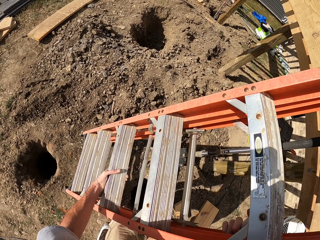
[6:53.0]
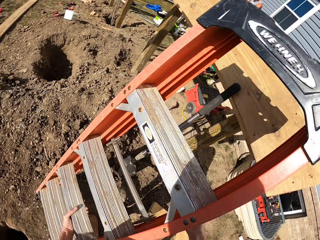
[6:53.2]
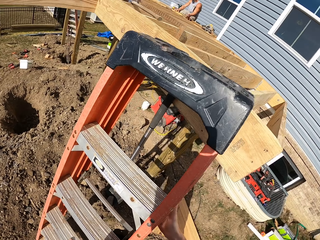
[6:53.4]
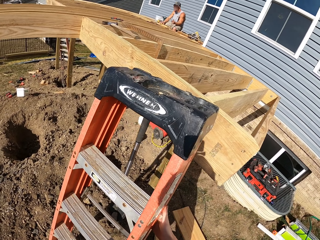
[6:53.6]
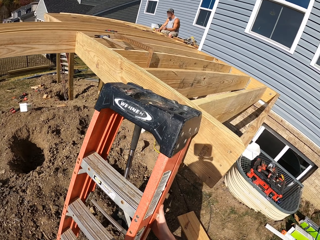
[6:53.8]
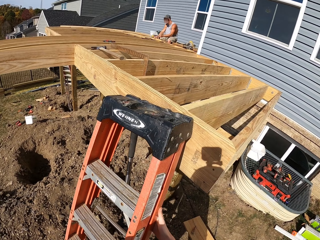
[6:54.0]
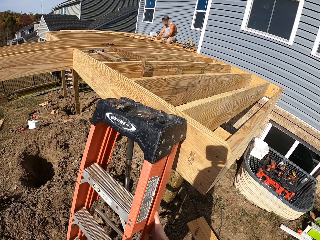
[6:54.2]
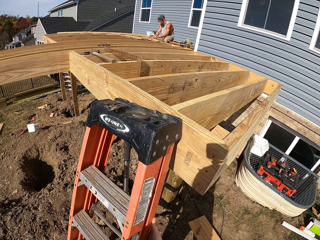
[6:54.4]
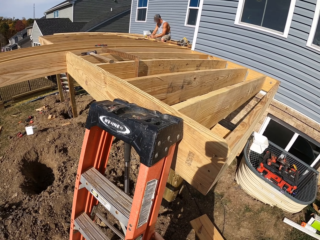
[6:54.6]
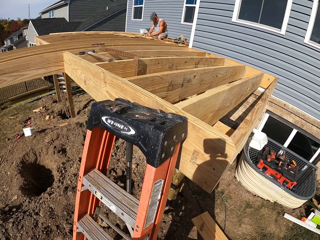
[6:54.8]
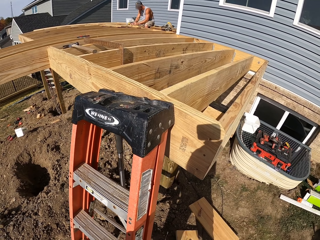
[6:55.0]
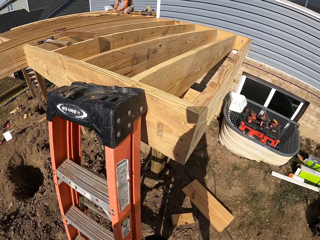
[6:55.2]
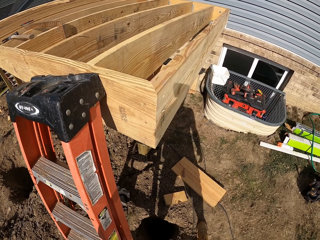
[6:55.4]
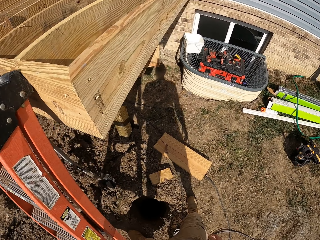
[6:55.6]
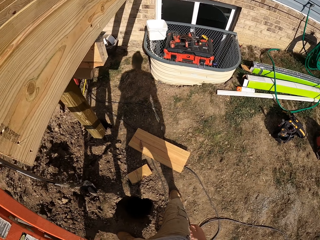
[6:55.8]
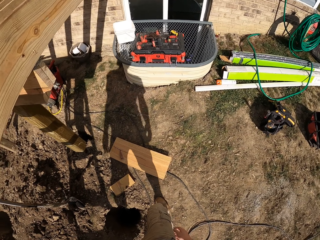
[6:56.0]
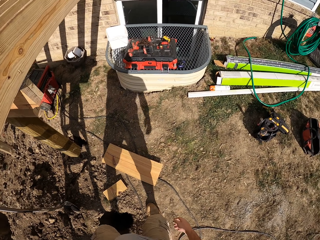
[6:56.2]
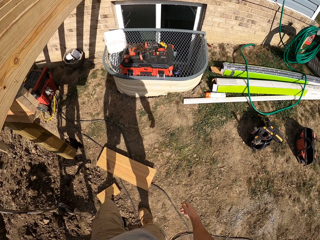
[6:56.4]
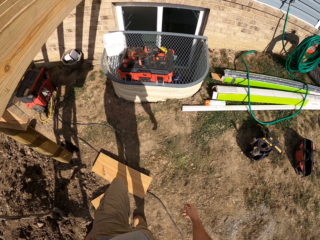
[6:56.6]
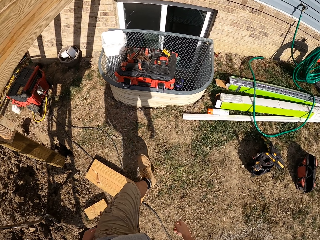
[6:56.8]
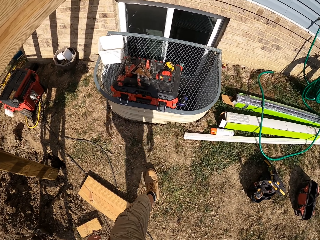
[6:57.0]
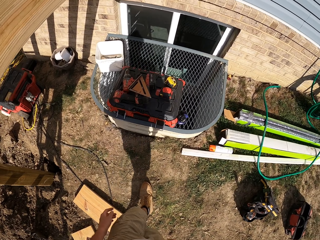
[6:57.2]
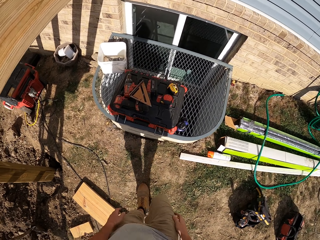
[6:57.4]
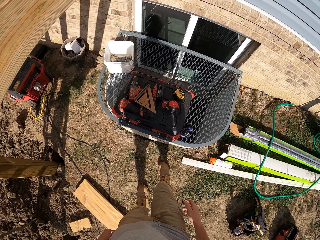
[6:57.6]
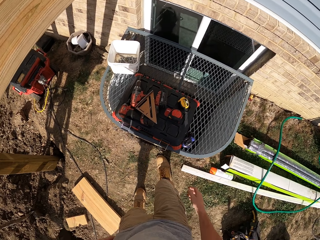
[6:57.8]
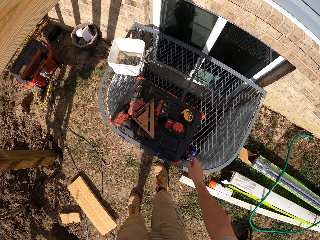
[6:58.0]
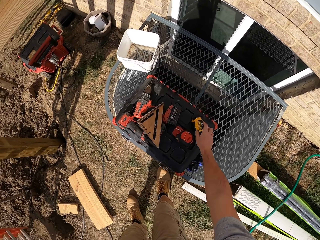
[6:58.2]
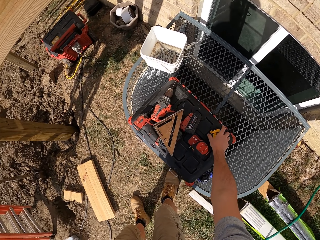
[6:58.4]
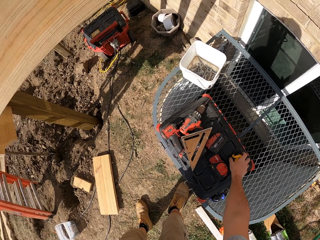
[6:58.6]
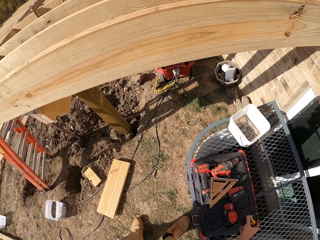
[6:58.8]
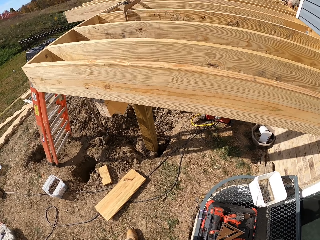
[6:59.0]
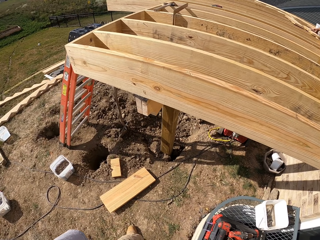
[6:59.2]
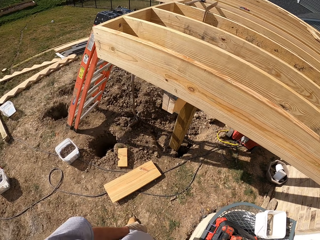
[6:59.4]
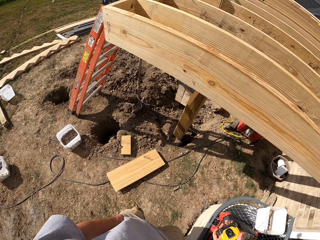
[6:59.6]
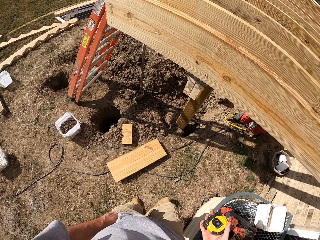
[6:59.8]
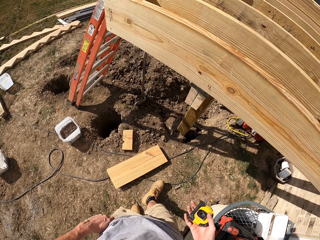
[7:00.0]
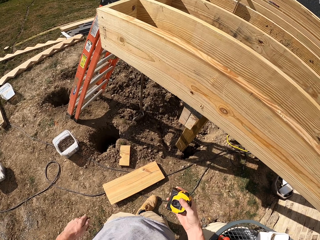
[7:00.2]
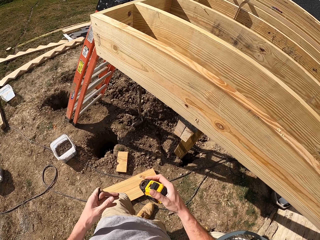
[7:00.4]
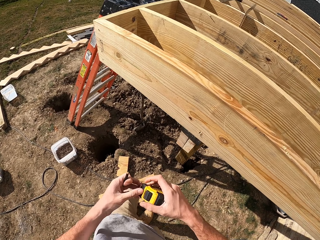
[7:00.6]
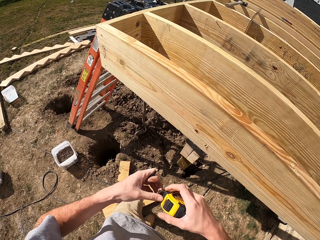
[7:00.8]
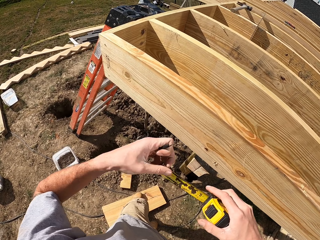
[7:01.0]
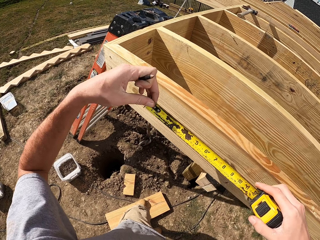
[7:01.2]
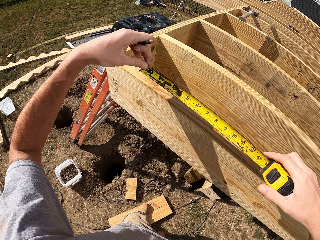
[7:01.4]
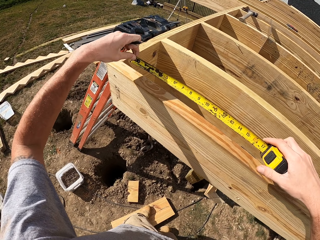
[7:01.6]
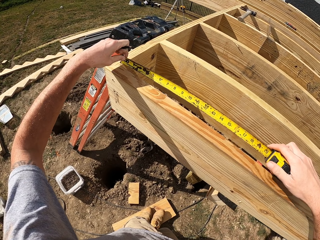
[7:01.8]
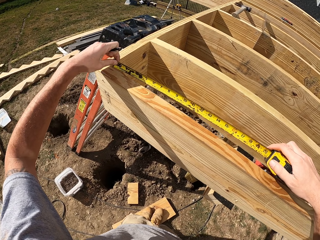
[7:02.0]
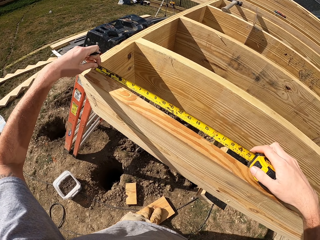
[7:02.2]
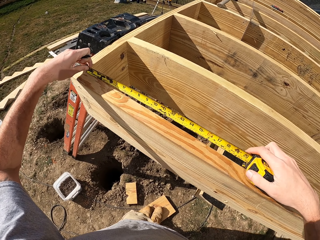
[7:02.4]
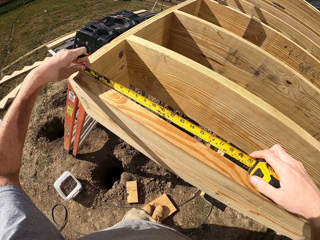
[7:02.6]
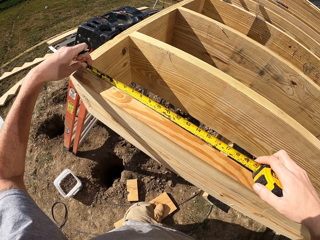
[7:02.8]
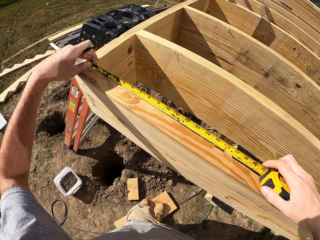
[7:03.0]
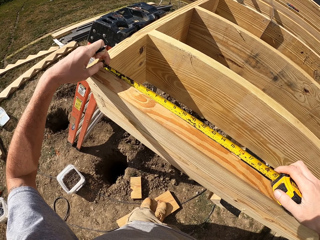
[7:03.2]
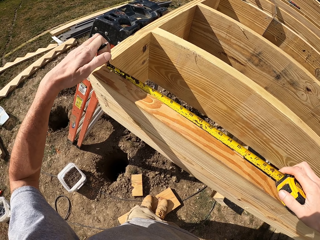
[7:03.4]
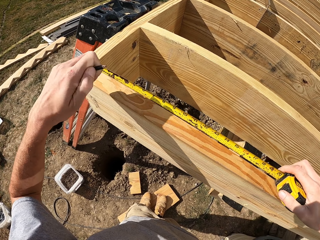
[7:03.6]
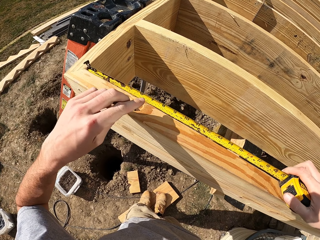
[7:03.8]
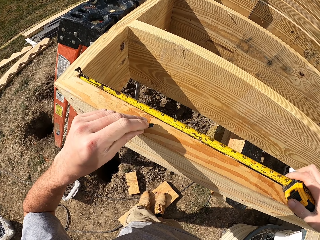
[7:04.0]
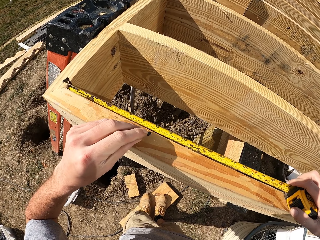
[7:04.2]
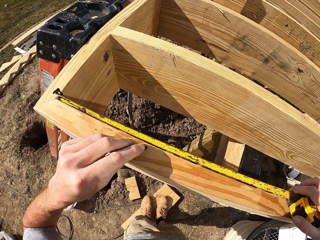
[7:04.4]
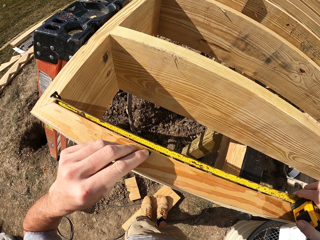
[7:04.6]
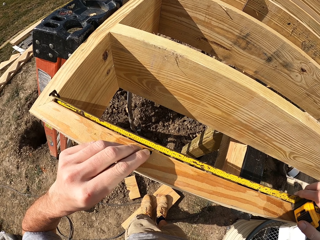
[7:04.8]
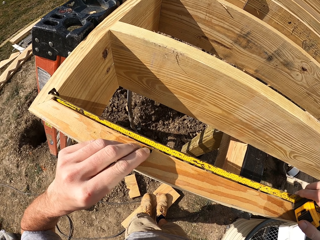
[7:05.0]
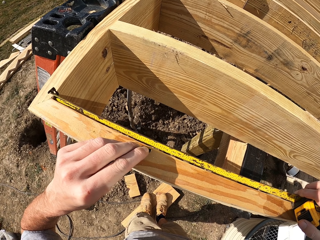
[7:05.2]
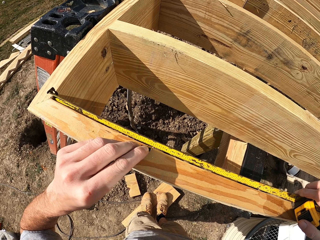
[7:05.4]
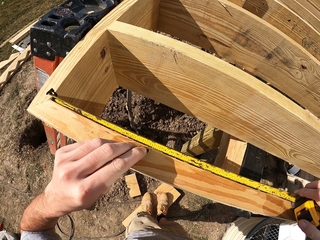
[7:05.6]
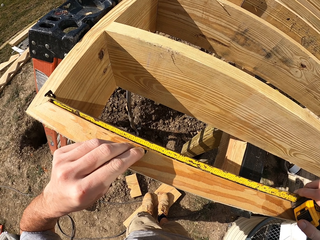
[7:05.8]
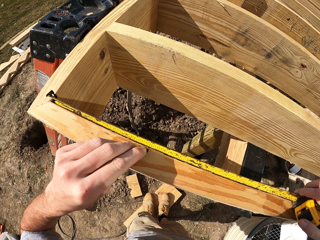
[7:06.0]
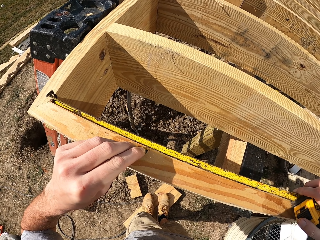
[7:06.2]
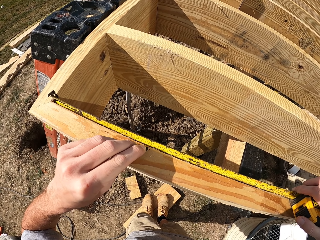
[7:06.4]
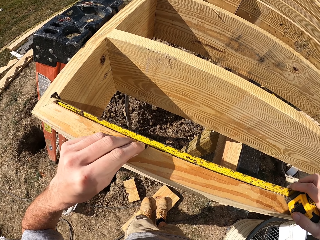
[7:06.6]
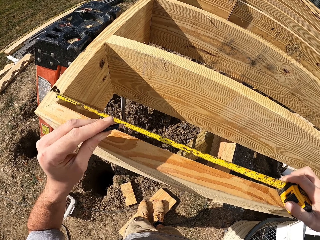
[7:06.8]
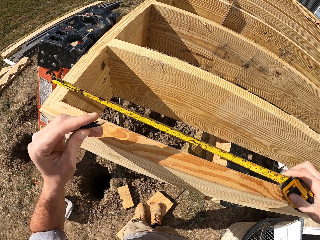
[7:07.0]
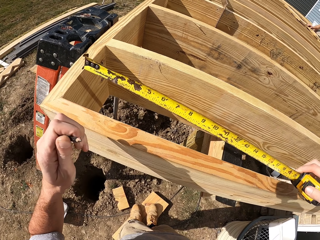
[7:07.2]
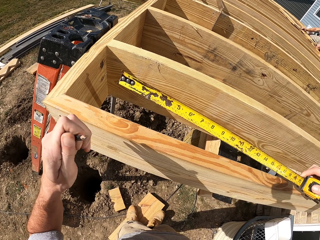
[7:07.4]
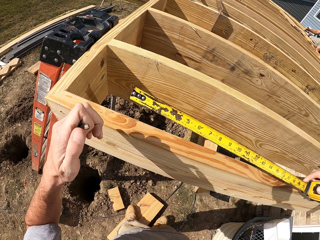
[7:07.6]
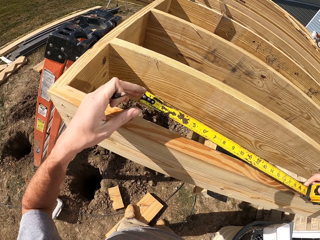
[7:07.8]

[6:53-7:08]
The camera wearer puts down the ladder. They fix the ladder. They walk around. They pick up the tape measure. They move around. They hold the tape measure. They open the measuring tape. They measure the timber. They mark the timber measurements.

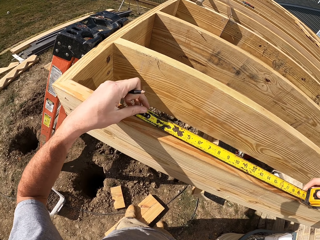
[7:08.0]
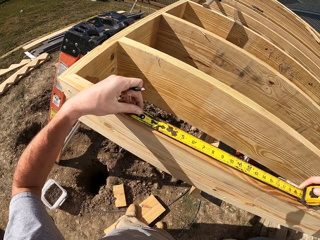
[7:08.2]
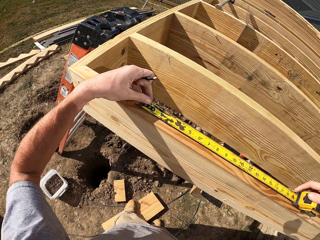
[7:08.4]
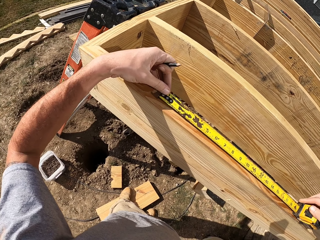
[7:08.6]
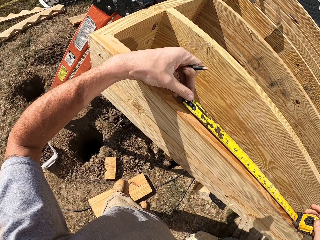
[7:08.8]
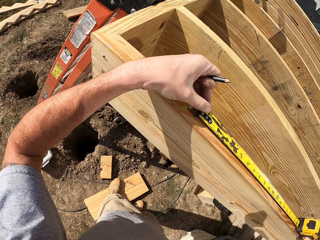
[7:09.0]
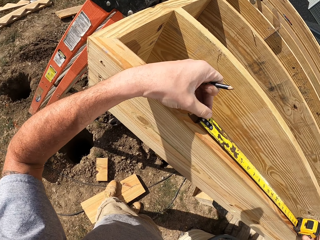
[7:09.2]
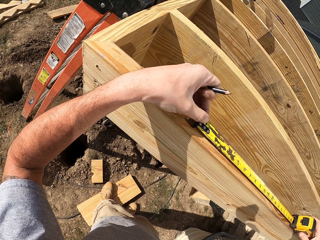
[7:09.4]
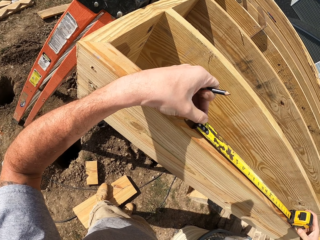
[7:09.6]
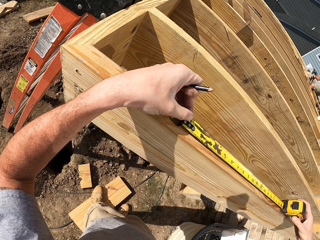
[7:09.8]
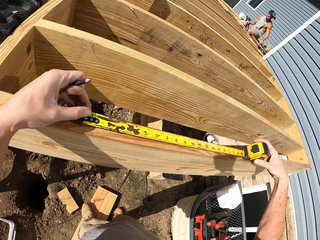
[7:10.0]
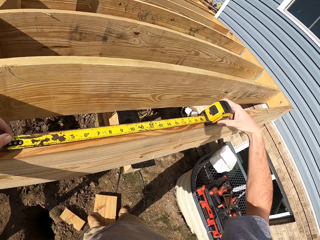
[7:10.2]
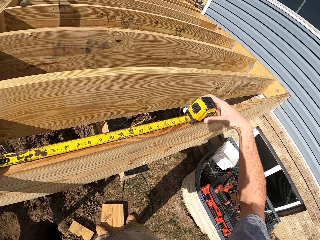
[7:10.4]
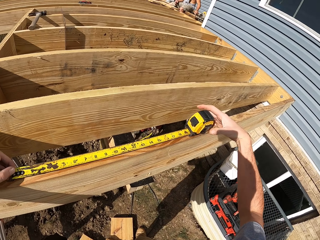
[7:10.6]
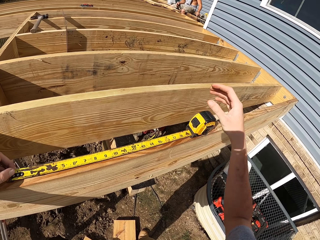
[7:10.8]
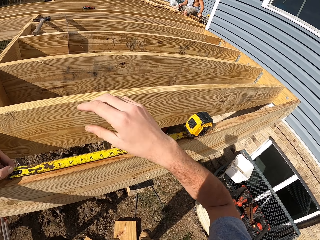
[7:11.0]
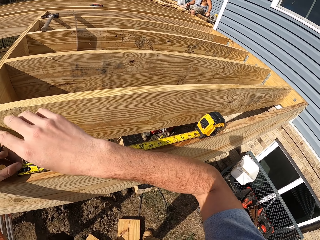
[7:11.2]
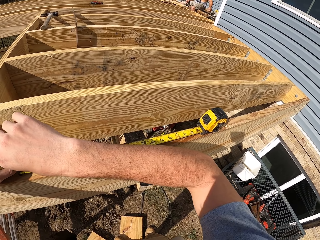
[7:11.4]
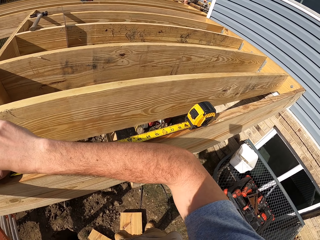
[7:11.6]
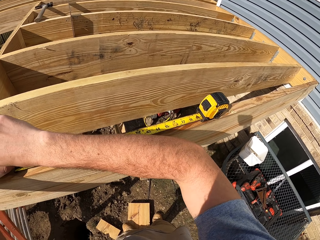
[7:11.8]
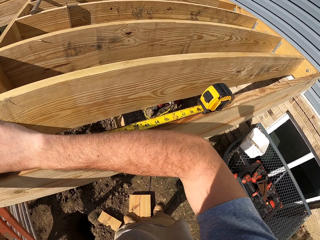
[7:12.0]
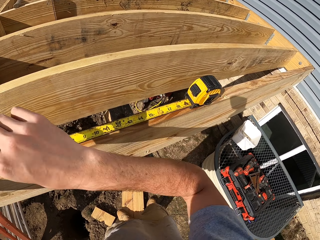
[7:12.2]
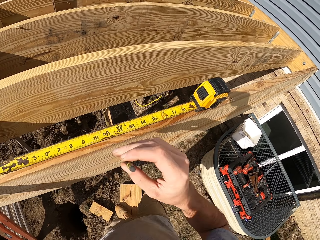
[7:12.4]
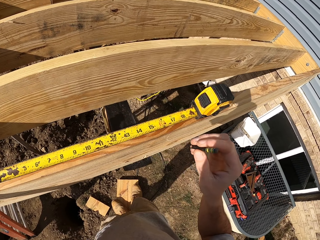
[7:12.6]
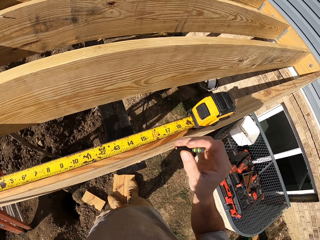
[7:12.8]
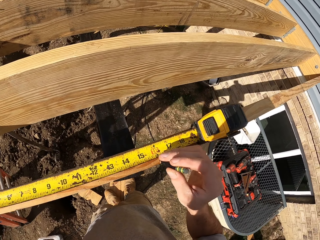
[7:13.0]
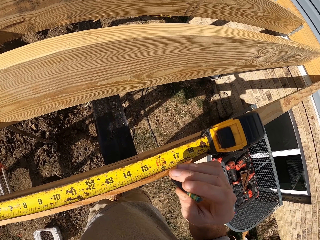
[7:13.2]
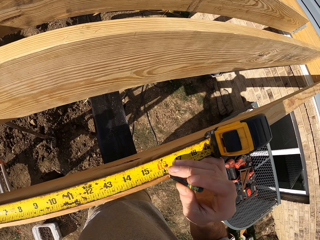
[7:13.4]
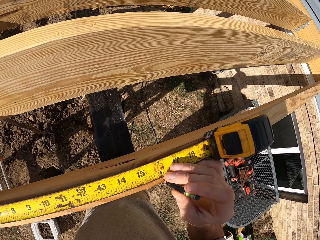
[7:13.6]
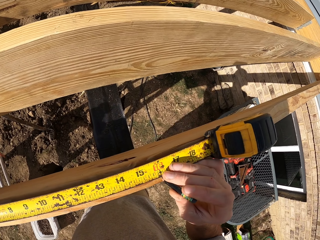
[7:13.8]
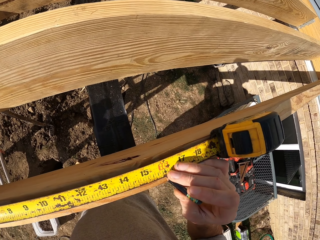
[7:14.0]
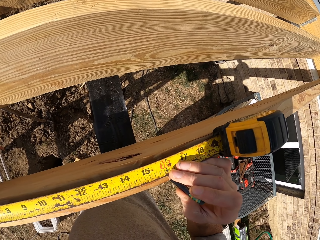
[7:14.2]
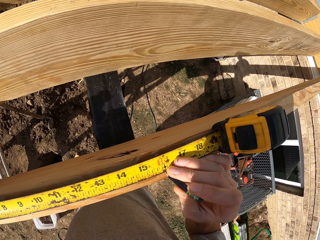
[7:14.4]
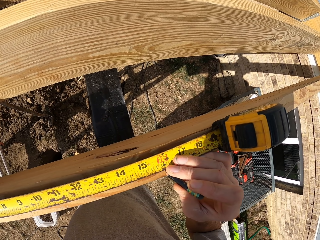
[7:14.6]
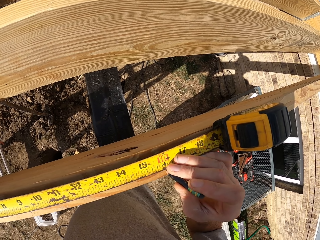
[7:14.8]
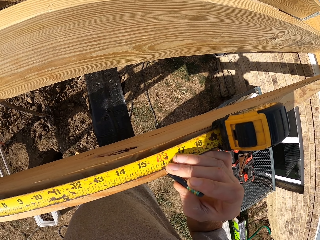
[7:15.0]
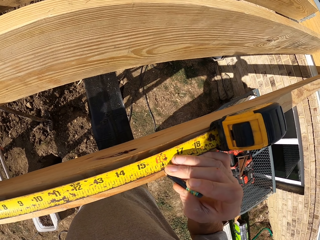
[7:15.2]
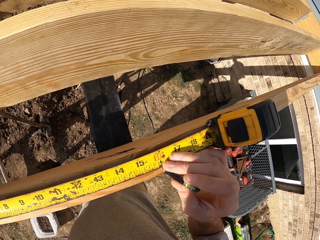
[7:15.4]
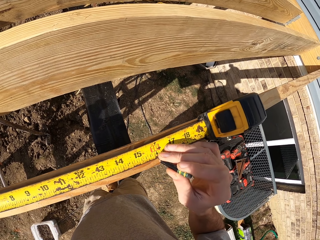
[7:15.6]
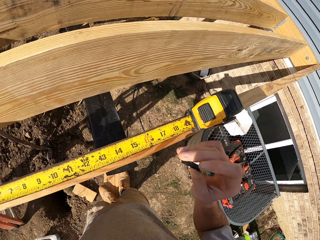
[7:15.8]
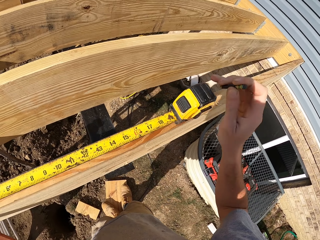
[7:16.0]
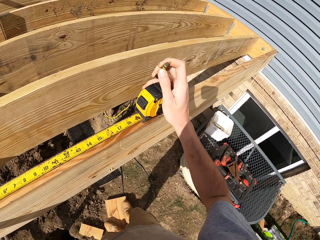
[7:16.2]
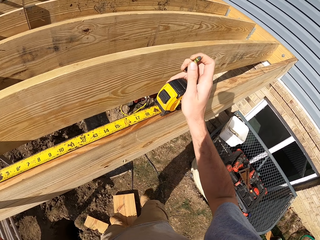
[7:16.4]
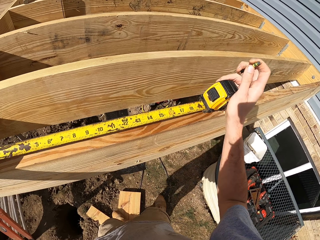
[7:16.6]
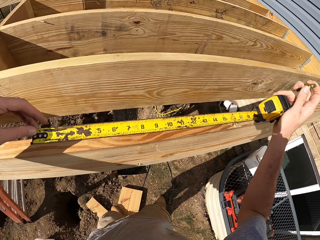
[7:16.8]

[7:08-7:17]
The camera wearer holds a pencil. They take a measurement. They draw.
